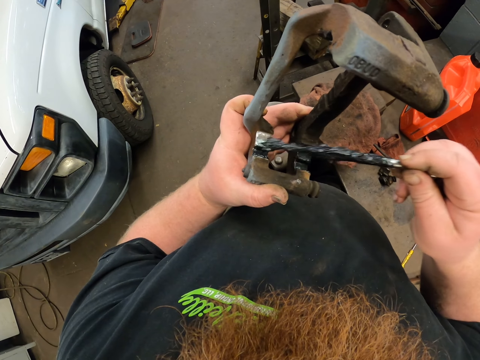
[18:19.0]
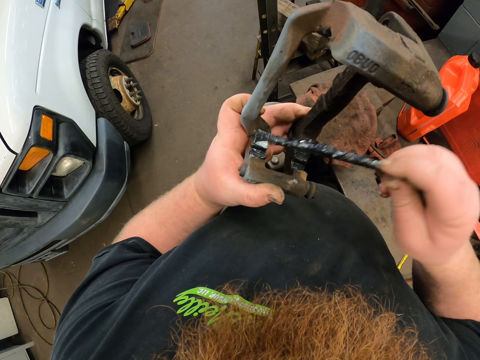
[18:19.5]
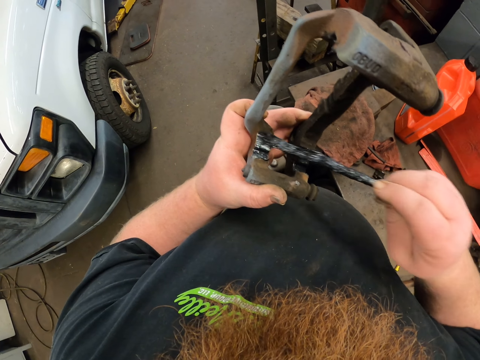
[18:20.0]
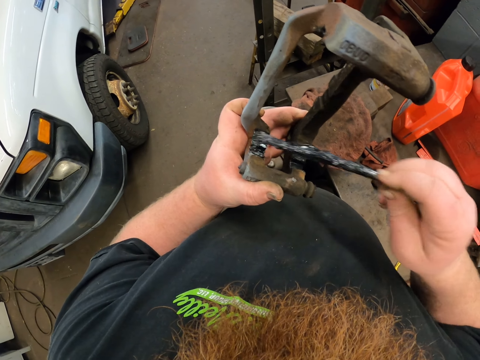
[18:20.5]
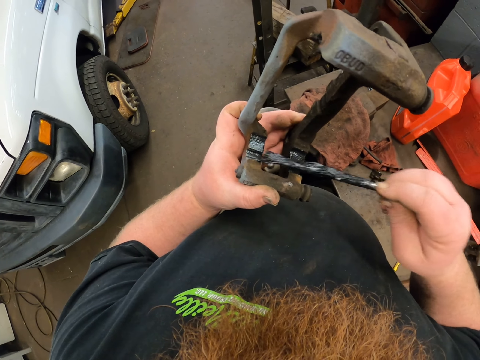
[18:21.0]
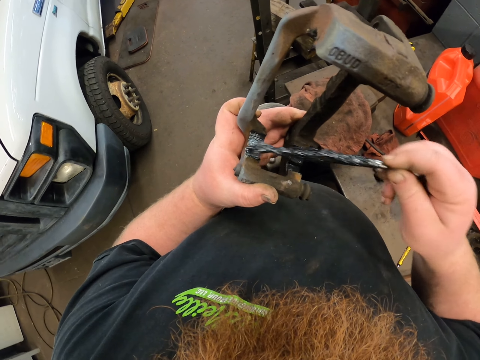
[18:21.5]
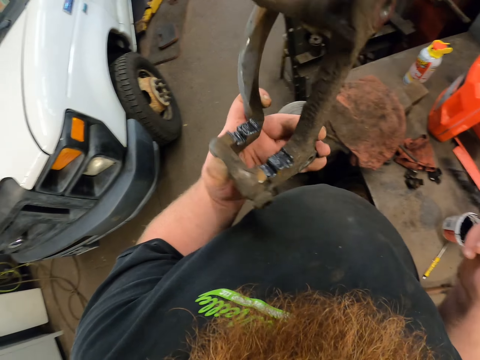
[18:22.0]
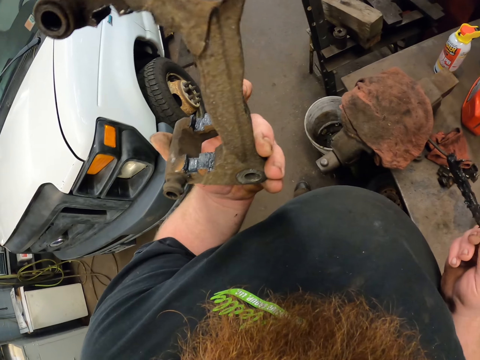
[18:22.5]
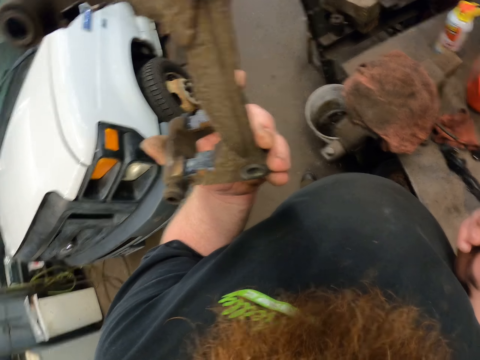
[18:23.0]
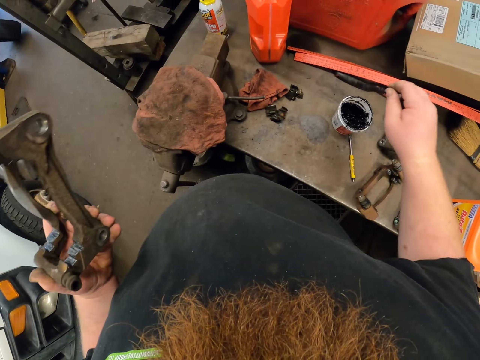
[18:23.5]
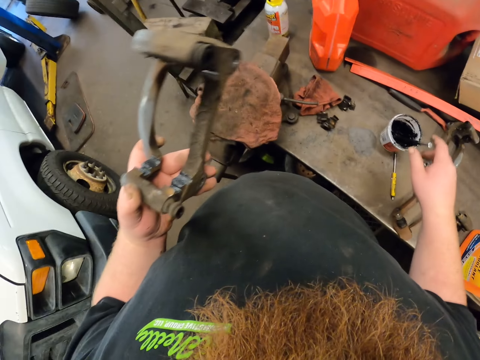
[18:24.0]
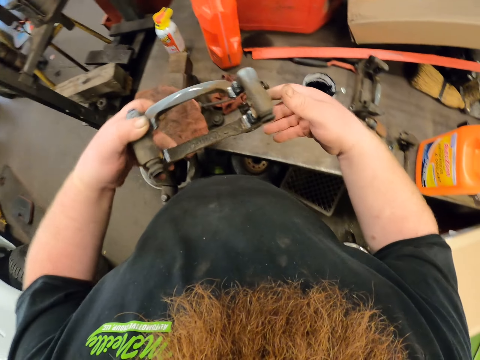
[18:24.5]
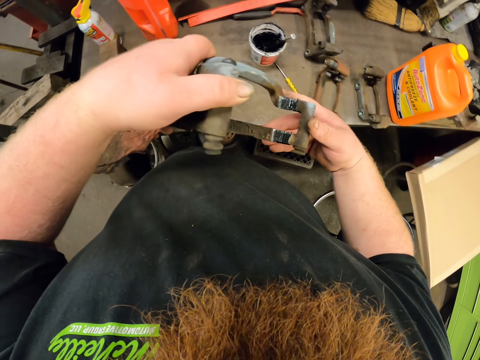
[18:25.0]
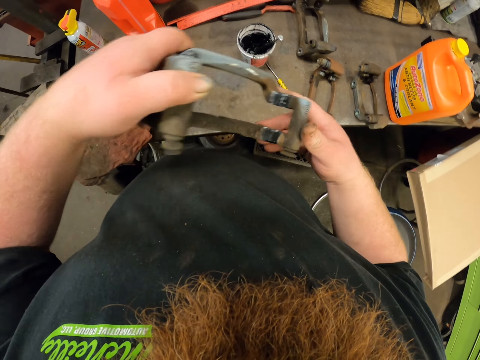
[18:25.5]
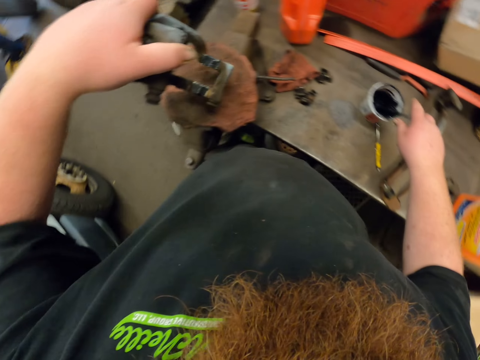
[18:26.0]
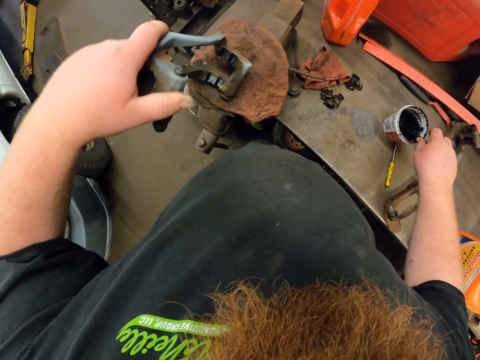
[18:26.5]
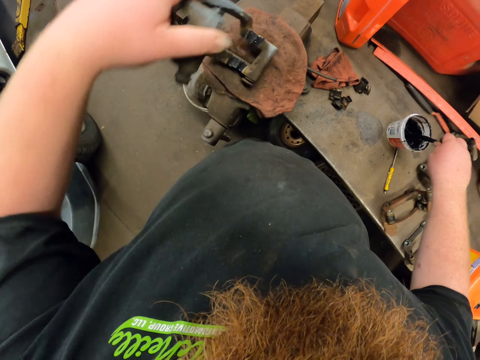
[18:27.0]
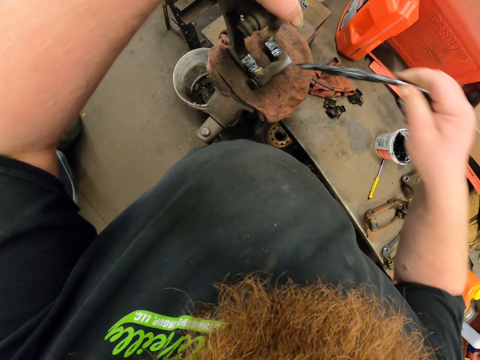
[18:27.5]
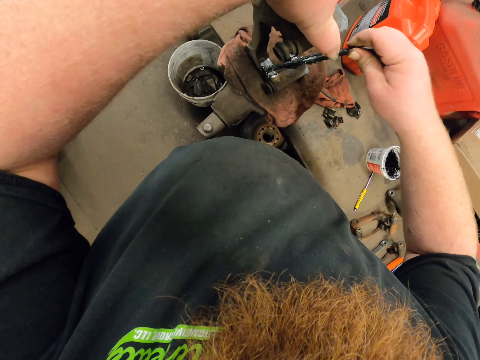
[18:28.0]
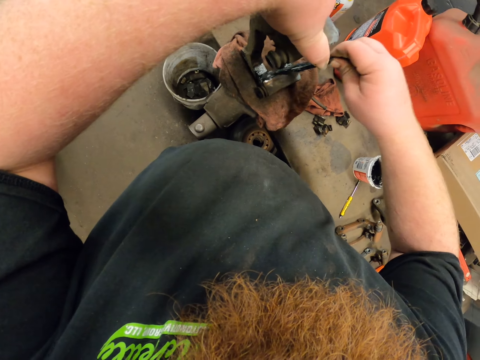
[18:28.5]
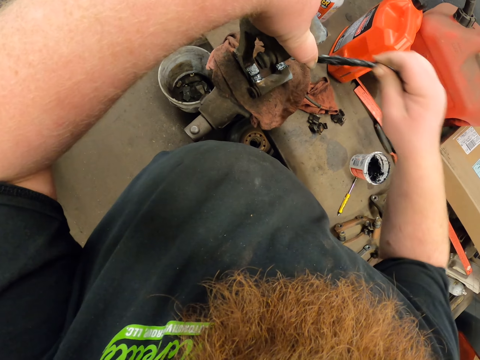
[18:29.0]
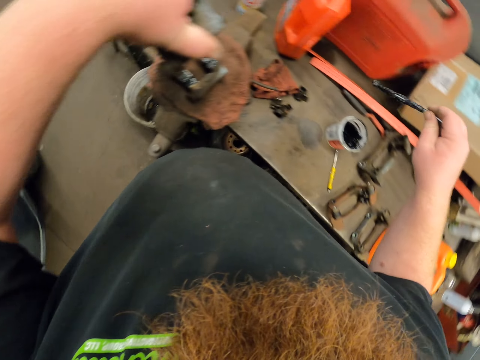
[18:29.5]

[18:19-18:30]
The camera wearer tilts something. They put the brush in the oil. They hold the metal with the other hand. They tilt something. They rest something down. They pick up the brush. They tilt something. They apply oil on the metal.

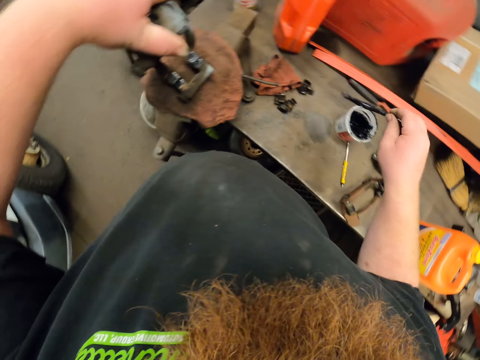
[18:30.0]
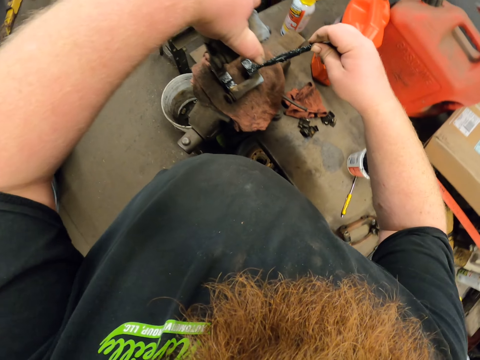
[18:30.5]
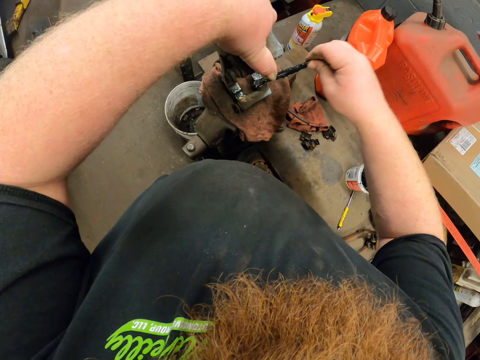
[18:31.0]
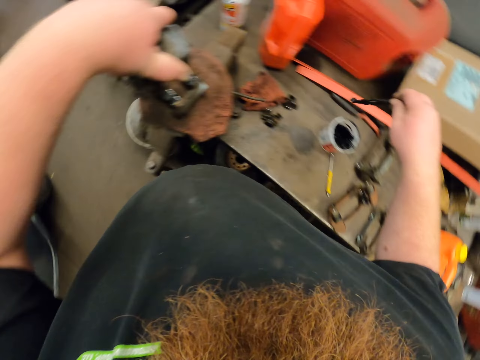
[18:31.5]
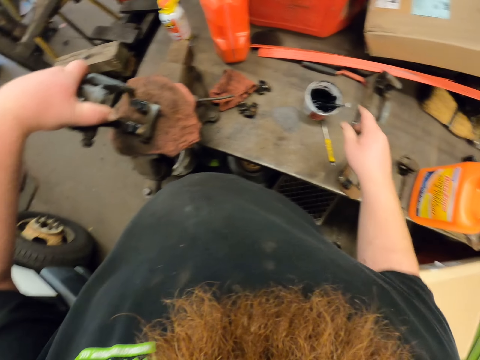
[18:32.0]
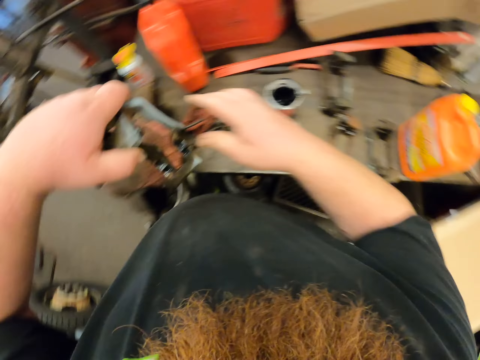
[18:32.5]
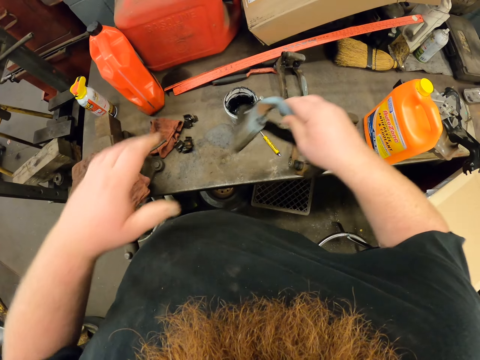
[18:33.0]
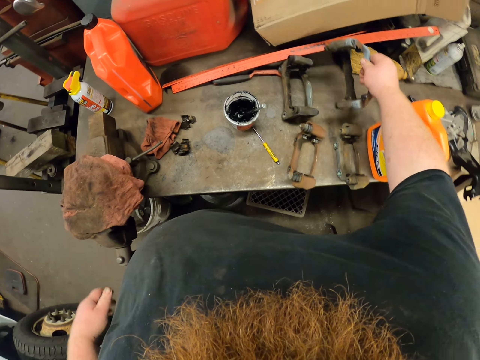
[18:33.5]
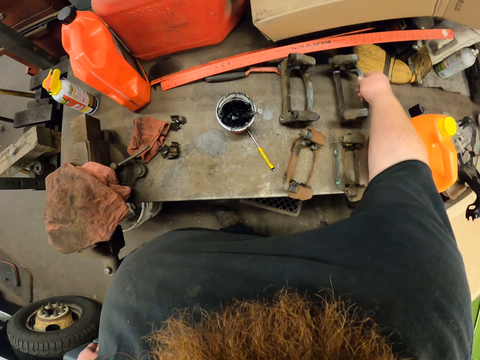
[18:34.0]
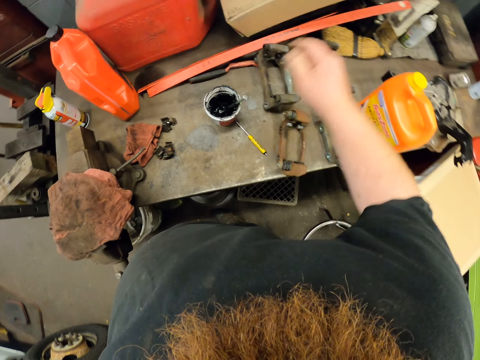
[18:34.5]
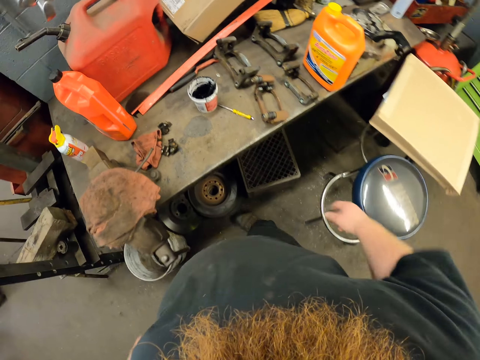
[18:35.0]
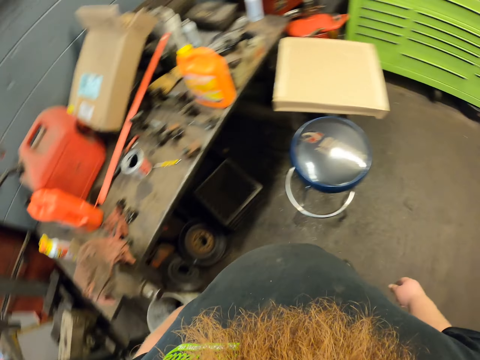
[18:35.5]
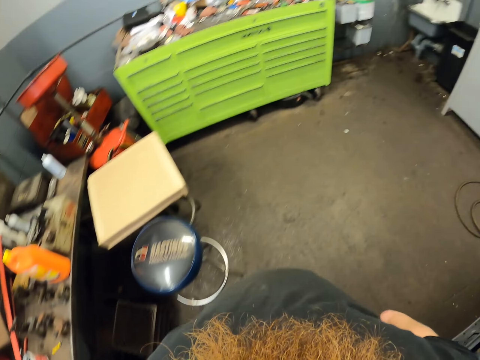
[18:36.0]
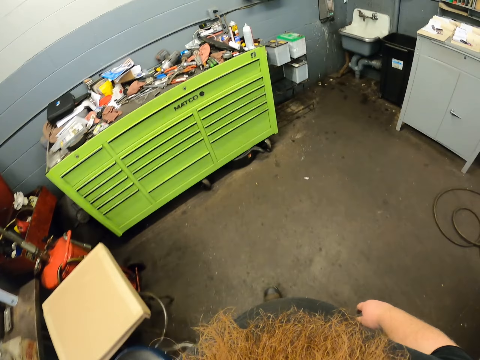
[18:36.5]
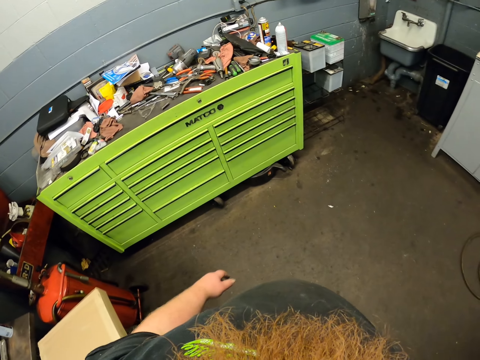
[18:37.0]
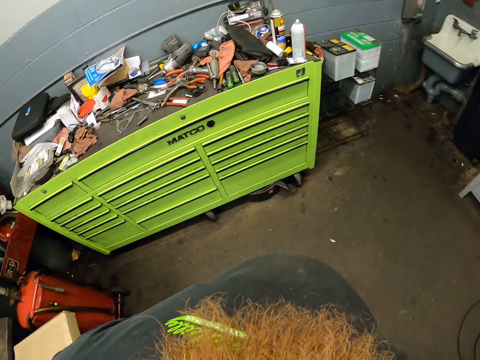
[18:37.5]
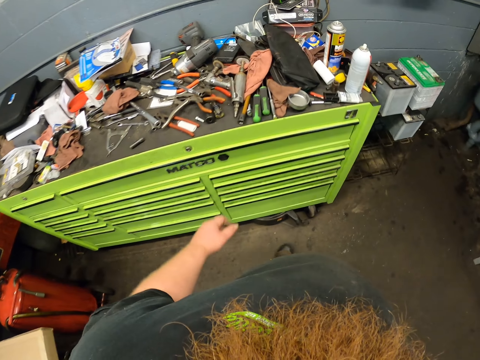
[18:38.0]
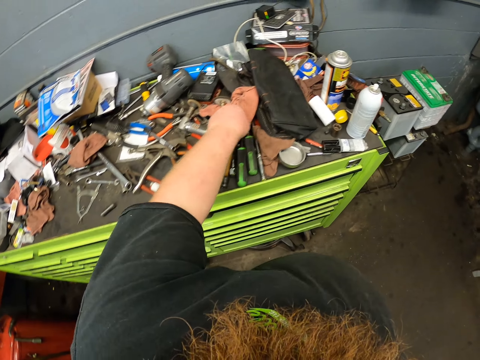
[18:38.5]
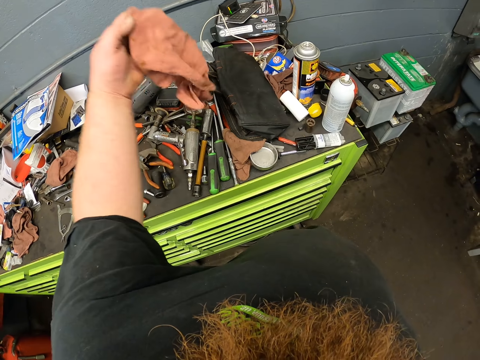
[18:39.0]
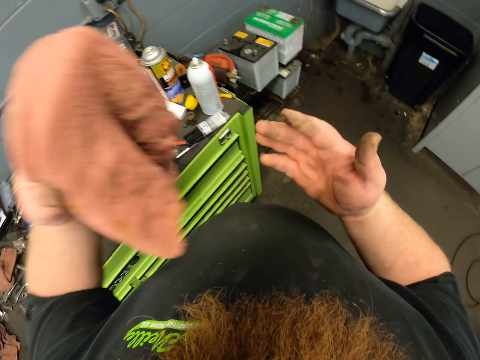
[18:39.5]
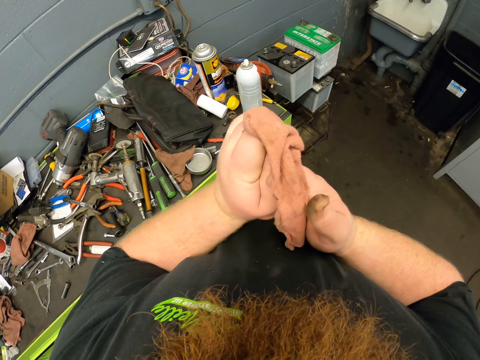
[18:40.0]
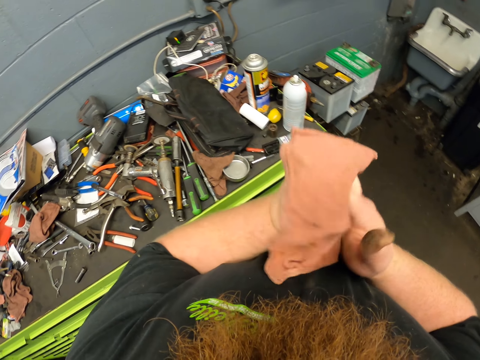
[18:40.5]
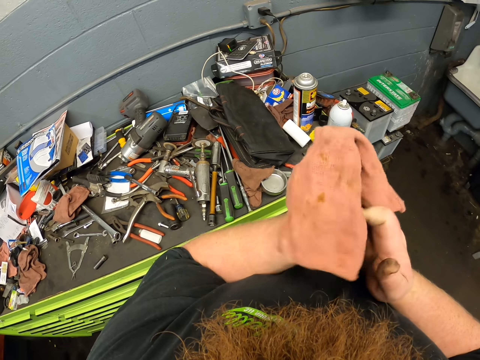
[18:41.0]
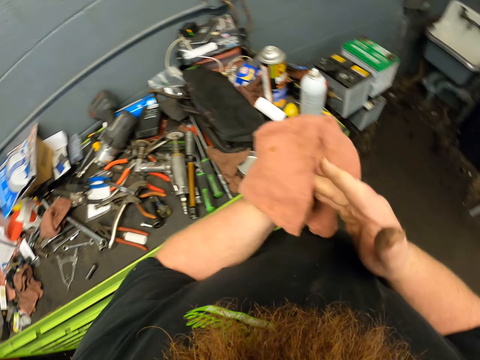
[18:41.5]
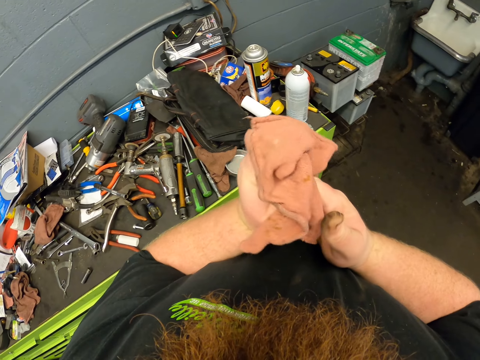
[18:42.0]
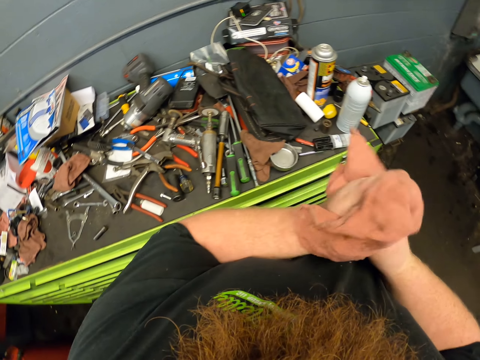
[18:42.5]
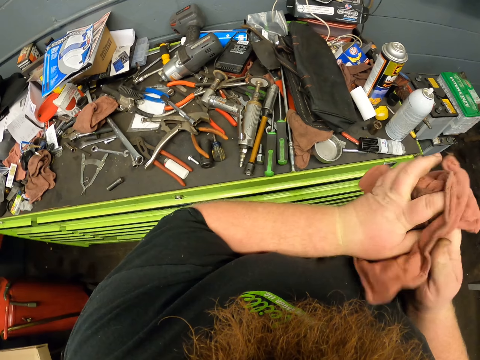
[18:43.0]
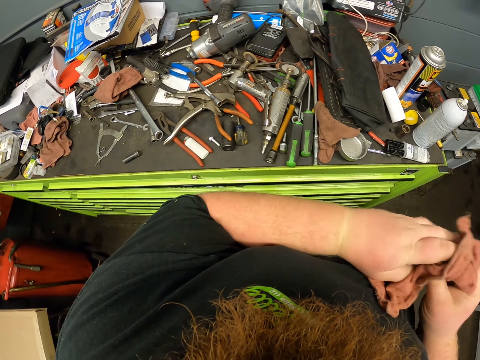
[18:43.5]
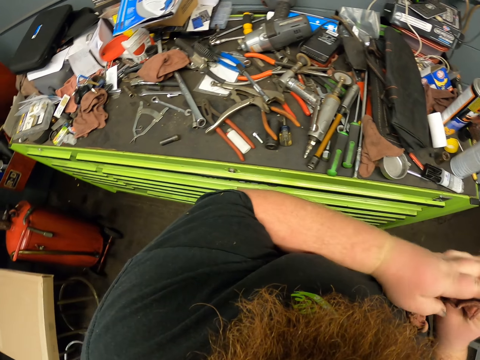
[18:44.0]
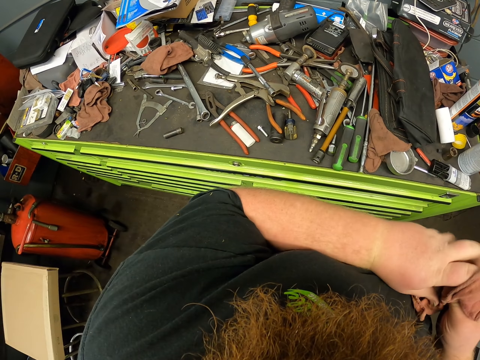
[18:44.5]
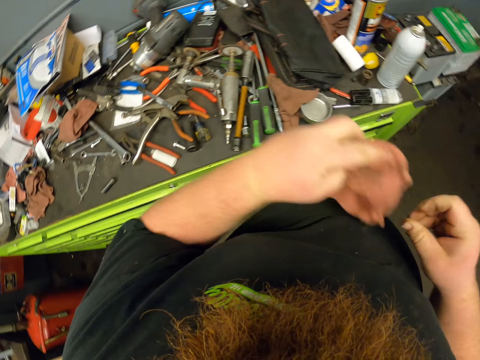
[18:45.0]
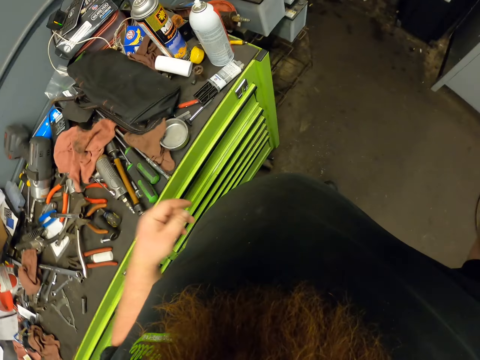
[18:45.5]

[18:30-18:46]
The camera wearer dips the brush in the oil. He moves the brush. He applies oil on a metal. He puts the brush in the oil. He lifts something and holds it with the other hand. He puts the metal down. He walks around. He picks up a towel. He wipes his hands. He drops the towel.
